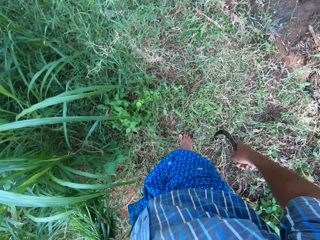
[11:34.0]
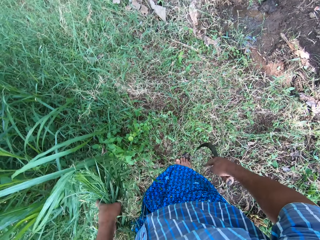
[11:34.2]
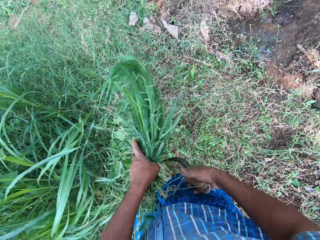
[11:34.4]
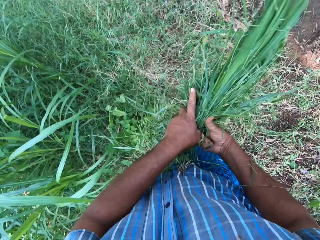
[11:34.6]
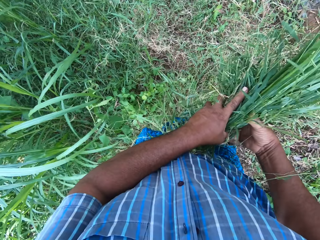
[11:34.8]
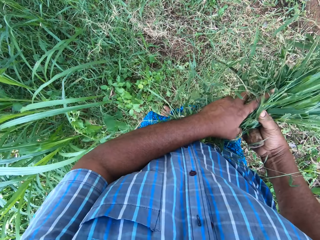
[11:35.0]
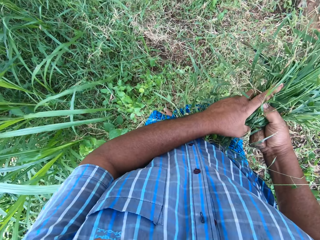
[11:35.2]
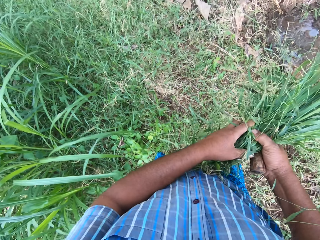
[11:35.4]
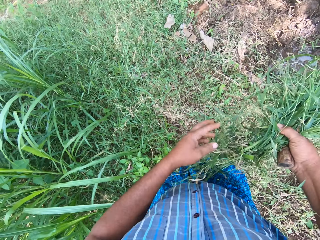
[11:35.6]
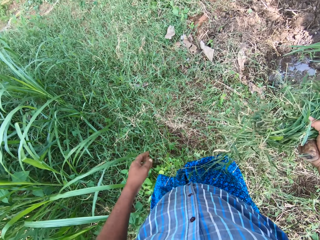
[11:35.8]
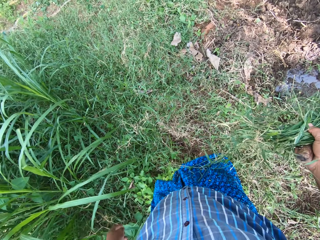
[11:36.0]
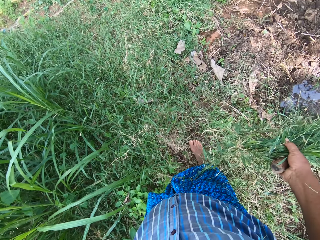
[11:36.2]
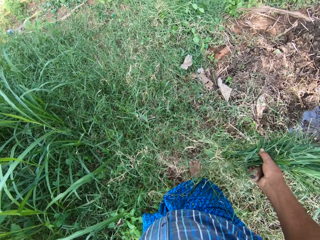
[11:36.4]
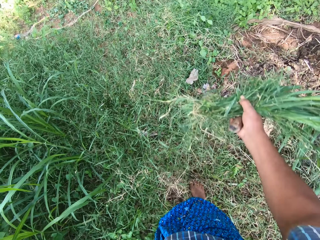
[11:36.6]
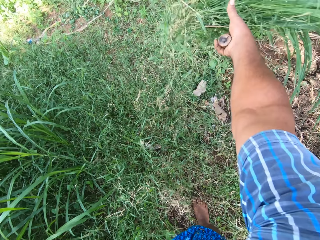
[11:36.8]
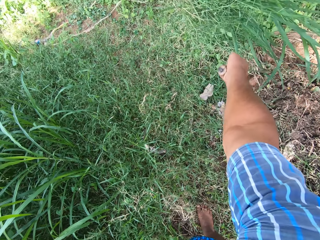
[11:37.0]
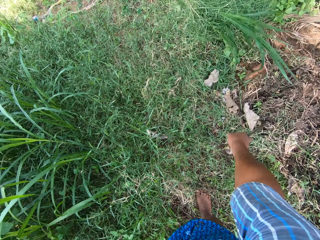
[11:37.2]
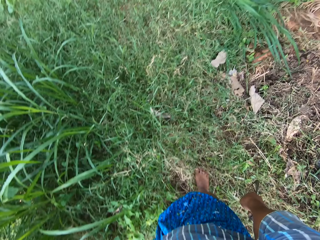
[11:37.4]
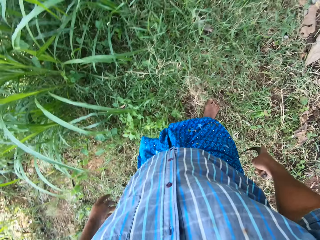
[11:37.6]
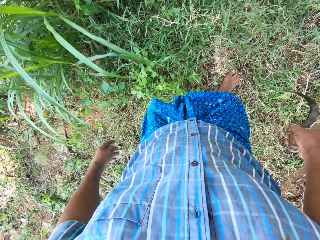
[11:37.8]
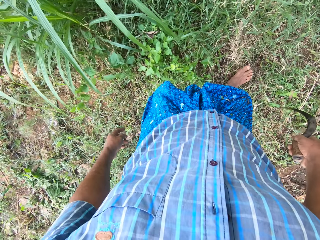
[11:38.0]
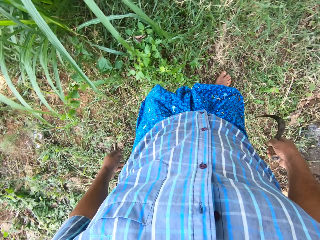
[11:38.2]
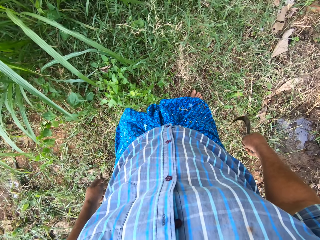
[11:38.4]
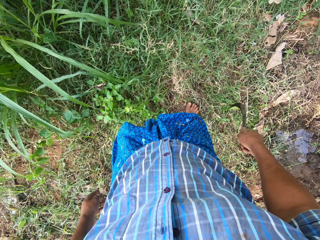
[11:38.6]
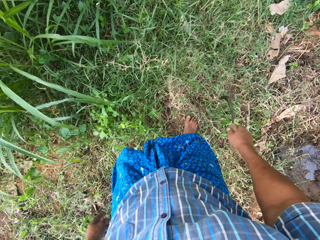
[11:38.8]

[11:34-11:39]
The camera wearer passes the grasses to his right hand. He walks around a garden. He throws the grasses away with his right hand. He walks around the garden. He puts down grass on the ground. He bends.

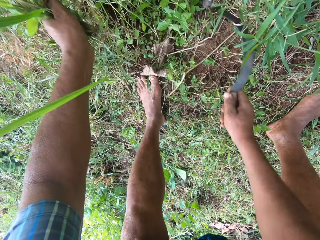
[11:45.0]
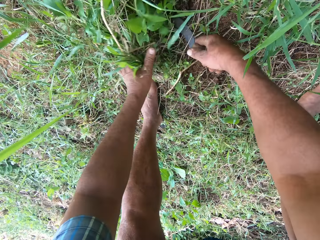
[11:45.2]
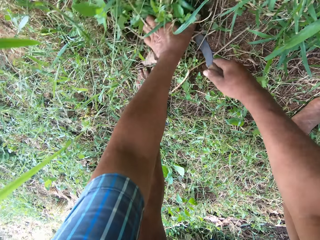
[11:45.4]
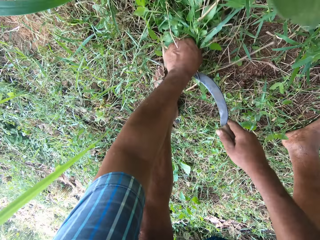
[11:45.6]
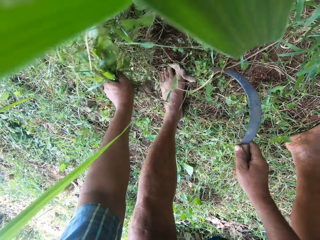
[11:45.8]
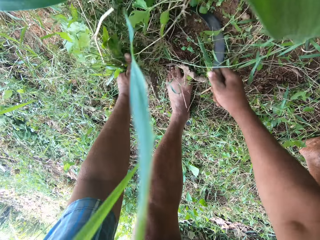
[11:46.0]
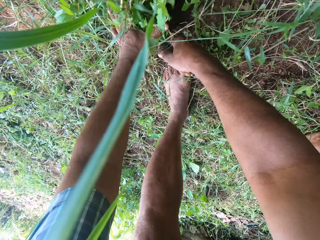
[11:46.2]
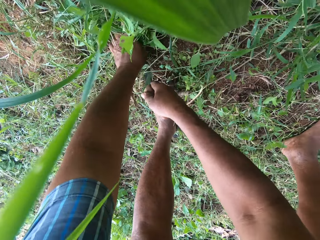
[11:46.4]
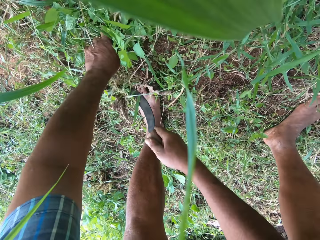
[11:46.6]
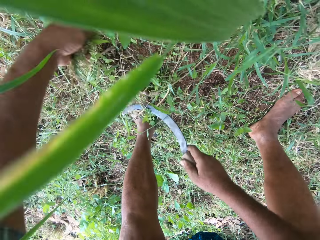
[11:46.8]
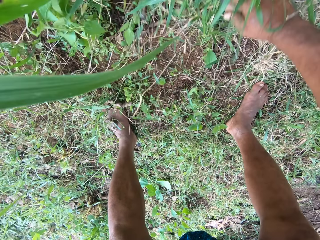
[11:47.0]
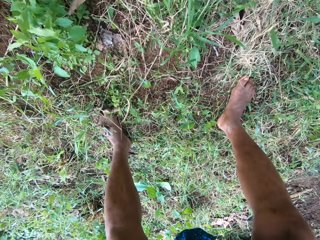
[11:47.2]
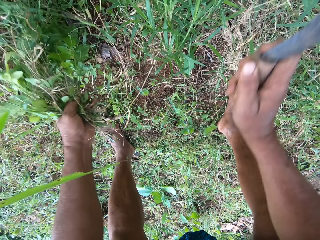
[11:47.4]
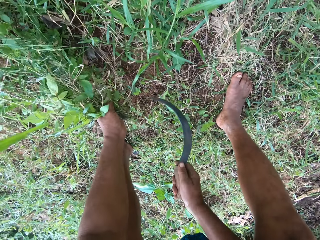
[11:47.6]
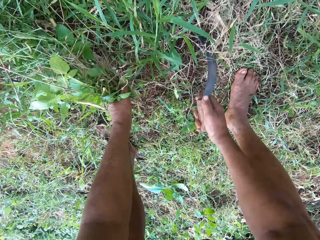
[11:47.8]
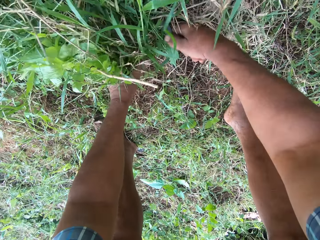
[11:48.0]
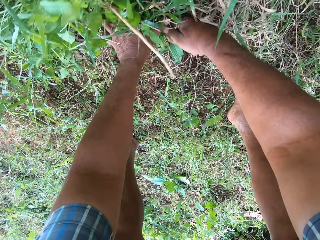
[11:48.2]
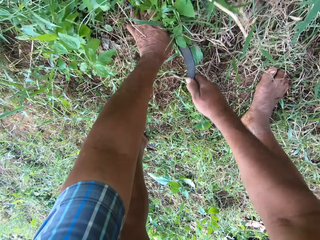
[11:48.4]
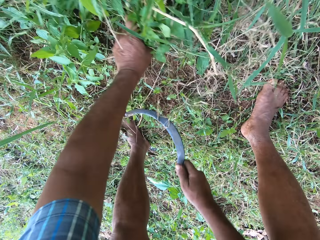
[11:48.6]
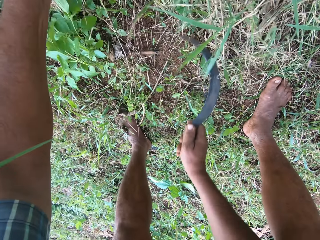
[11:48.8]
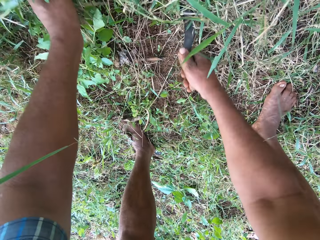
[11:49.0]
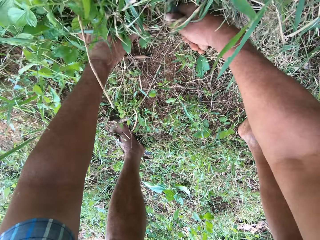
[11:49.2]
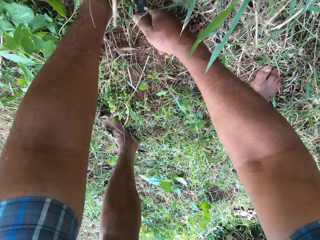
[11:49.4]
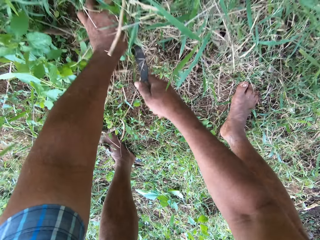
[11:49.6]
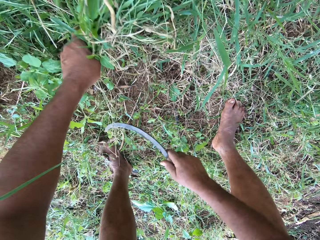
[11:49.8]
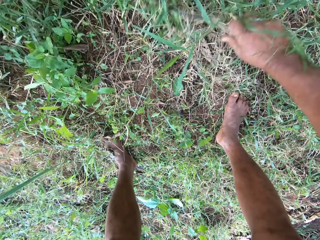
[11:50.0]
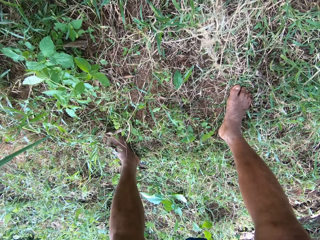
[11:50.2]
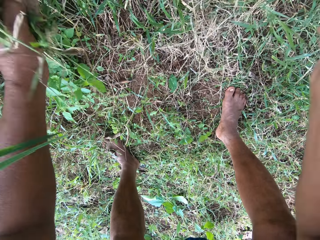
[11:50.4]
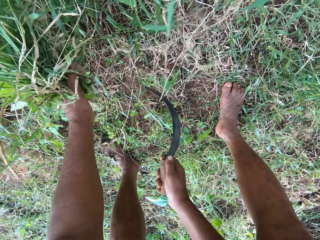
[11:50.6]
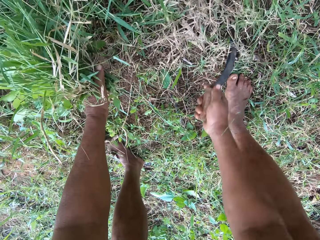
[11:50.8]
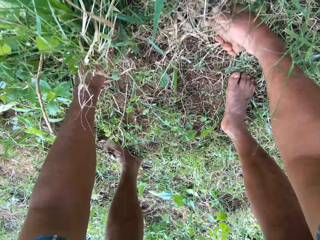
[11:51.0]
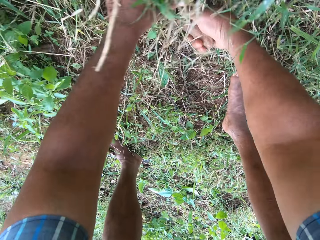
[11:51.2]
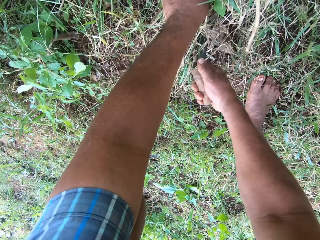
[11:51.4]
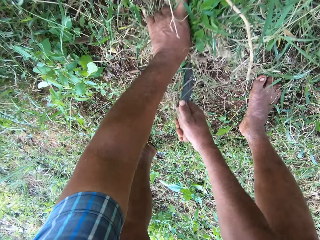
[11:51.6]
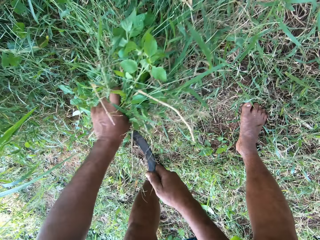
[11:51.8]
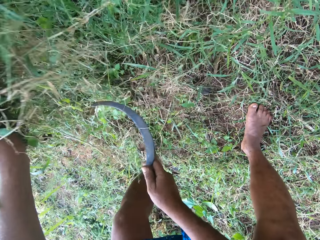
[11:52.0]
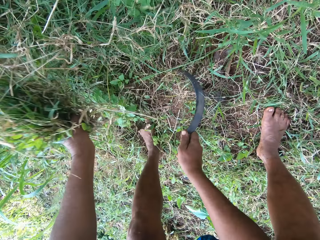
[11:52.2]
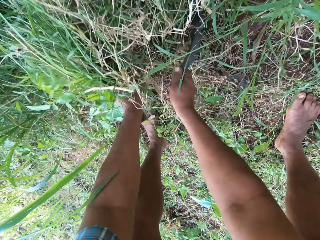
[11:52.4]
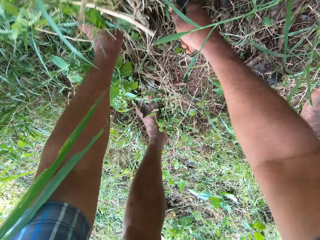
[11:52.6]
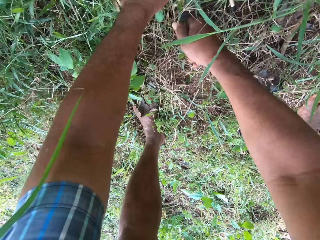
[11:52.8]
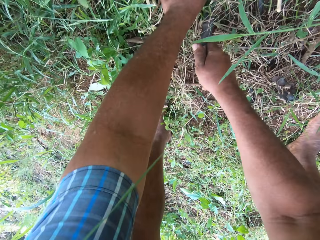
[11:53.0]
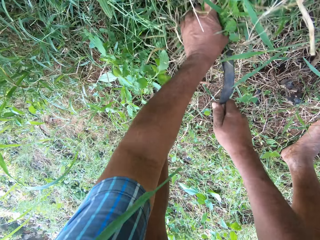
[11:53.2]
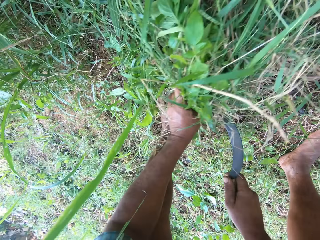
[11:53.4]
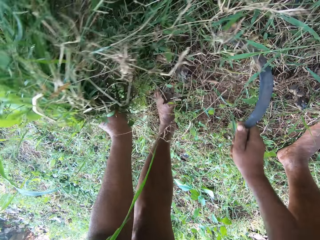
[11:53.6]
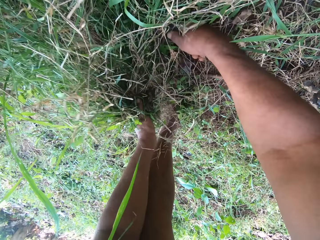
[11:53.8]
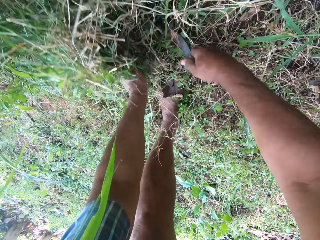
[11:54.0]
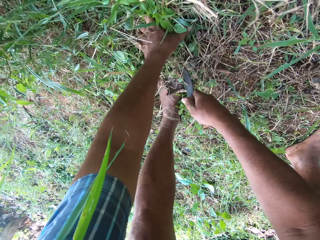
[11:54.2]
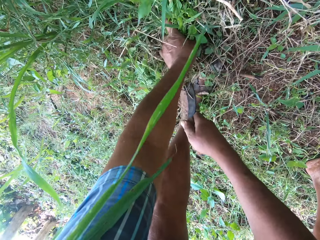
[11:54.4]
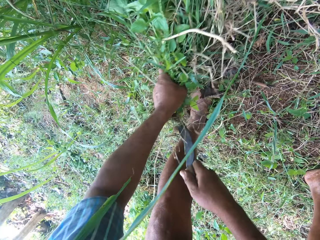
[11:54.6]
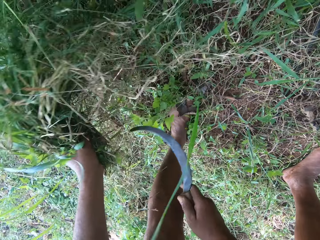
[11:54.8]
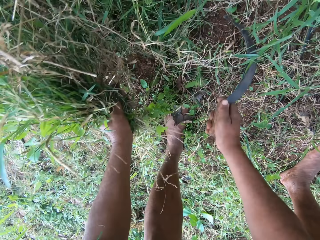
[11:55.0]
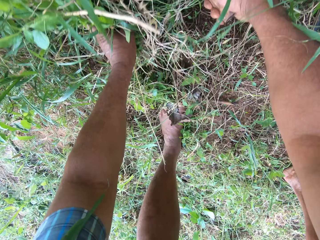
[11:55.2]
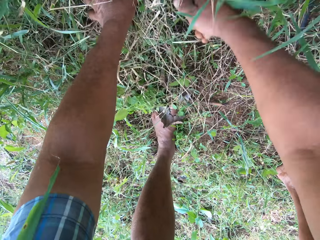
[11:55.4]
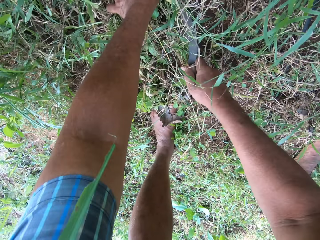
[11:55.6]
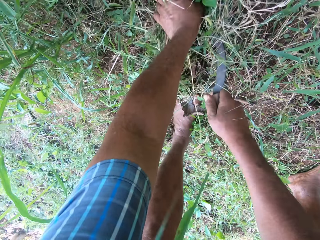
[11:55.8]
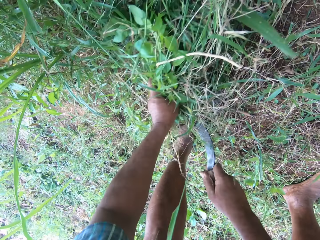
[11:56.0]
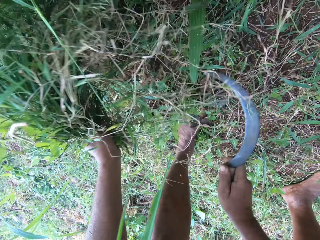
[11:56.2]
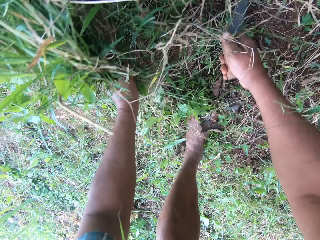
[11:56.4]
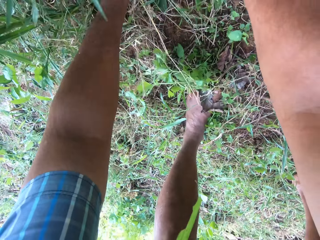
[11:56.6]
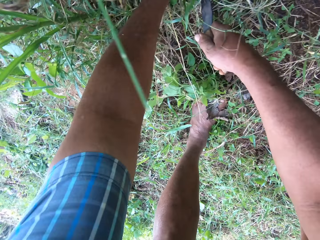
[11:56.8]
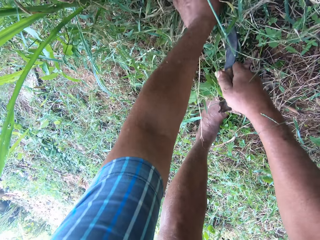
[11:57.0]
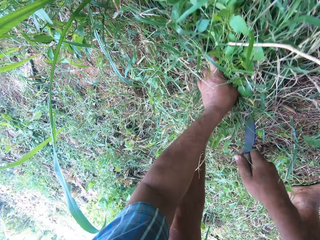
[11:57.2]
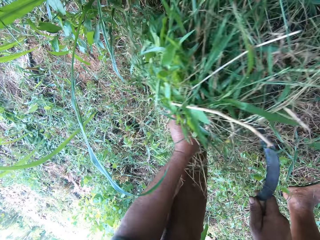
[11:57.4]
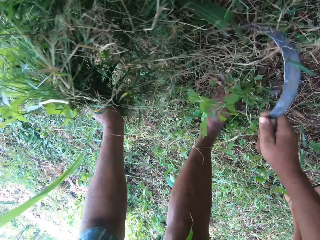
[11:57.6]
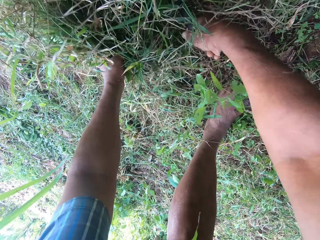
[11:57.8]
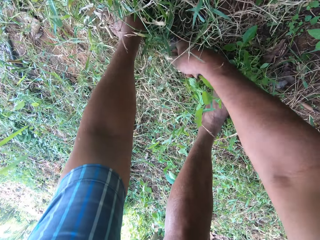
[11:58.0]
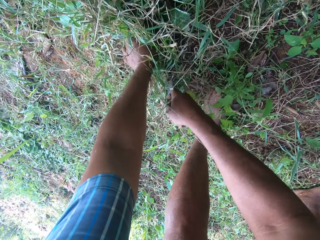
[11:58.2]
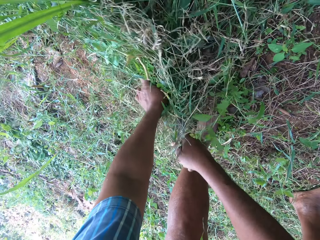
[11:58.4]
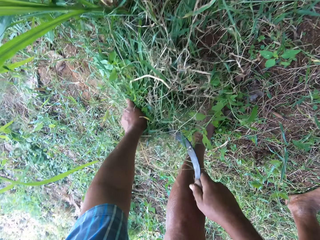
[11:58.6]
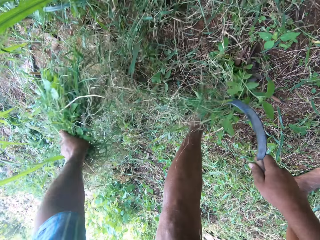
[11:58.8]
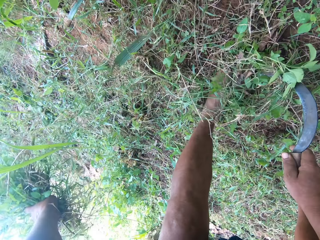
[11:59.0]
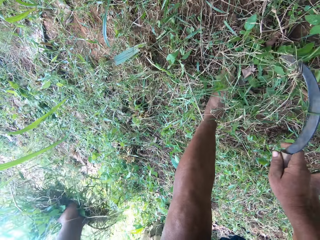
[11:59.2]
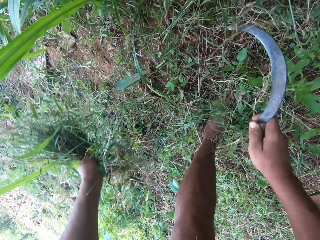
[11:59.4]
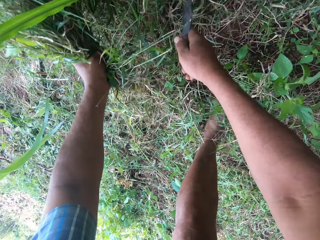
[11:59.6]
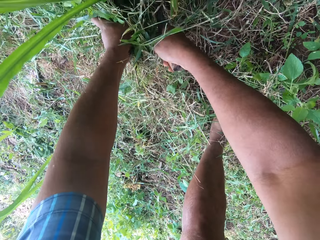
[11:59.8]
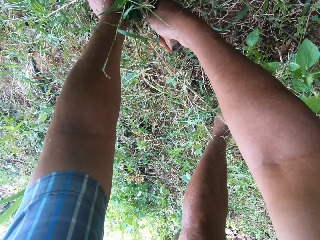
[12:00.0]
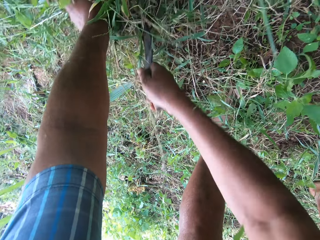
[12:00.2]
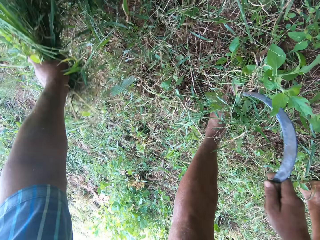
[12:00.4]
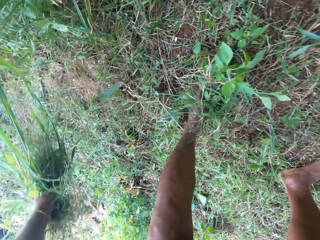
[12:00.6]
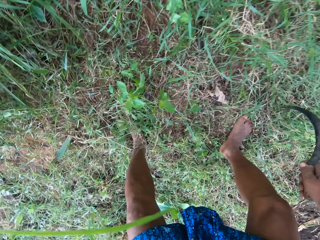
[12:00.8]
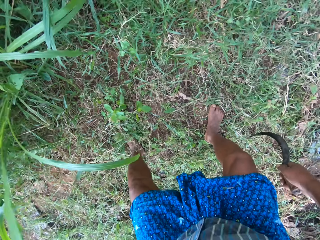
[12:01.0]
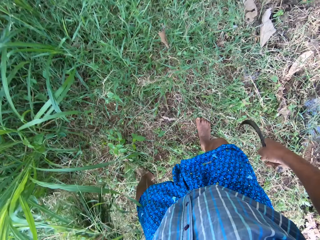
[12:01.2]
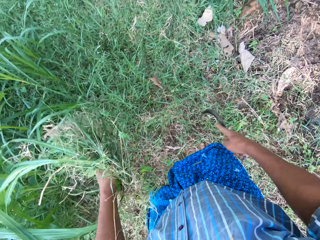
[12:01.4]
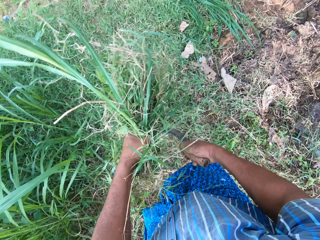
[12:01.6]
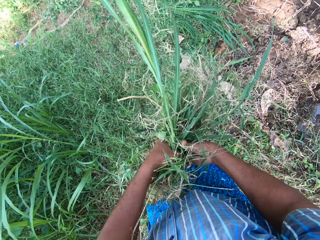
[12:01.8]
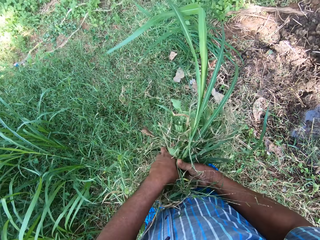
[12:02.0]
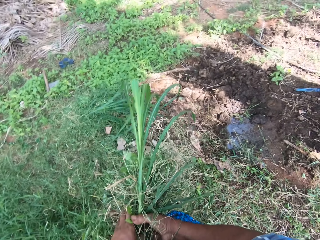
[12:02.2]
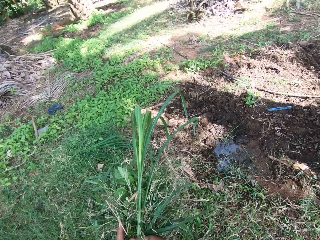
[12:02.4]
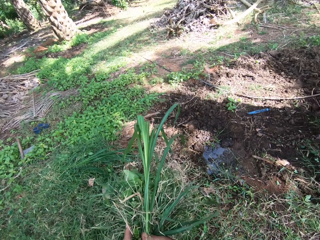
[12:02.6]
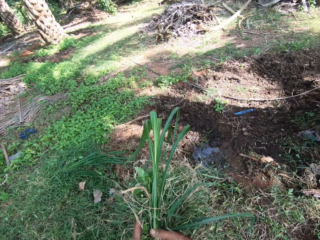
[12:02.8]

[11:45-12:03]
The camera wearer pulls grass from the ground with a hand. He cuts grass in a garden with a sickle. He pulls grass from the ground with a hand. He cuts grass in the garden with the sickle. He pulls grass from the ground with a hand. He cuts grass in the garden with the sickle. He pulls grass from the ground with a hand. He cuts grass in the garden with the sickle. He pulls grass from the ground with a hand. He cuts grass in the garden with the sickle. He pulls grass from the ground with a hand. He cuts grass in the garden with the sickle. He pulls grass from the ground with a hand. He cuts grass in the garden with the sickle. He pulls grass from the ground with a hand. He stands. He cuts grass in the garden with the sickle. He pulls grass from the ground with a hand. He passes the grasses to his right hand.
